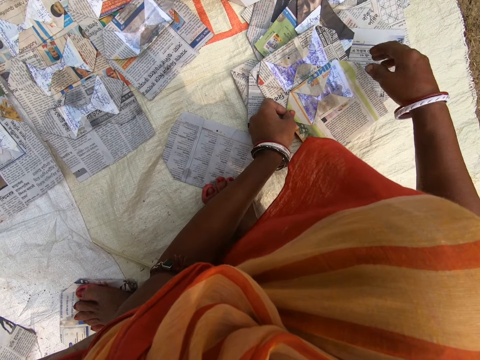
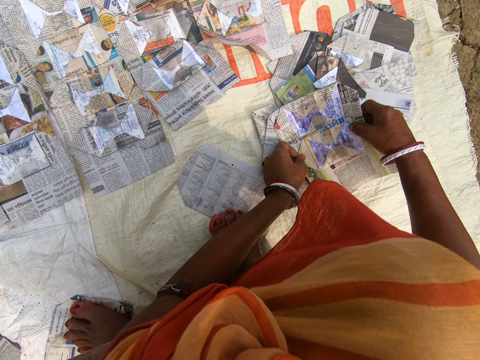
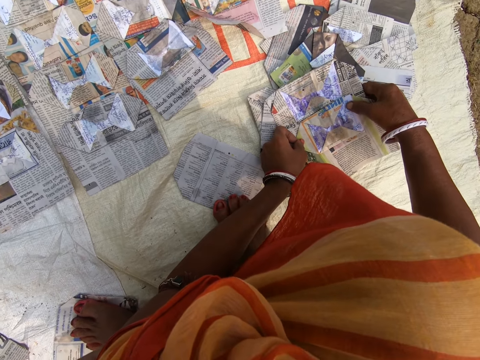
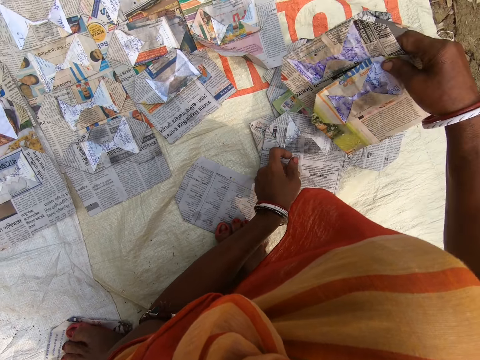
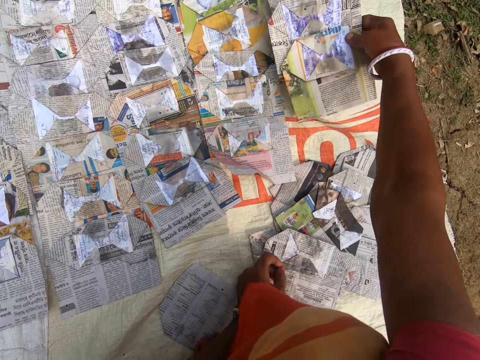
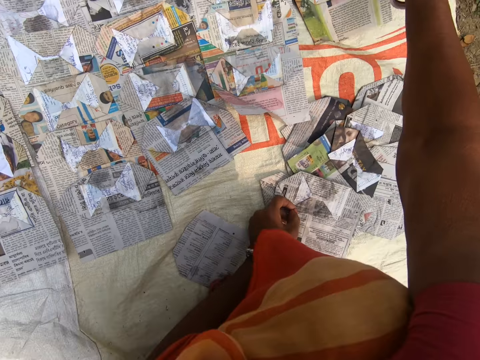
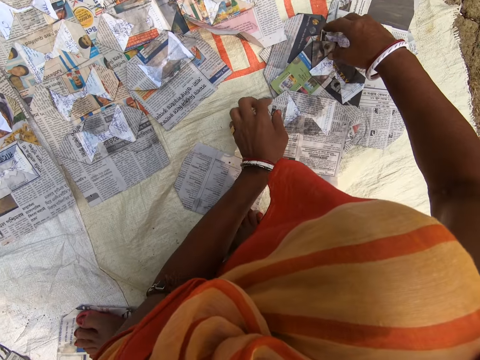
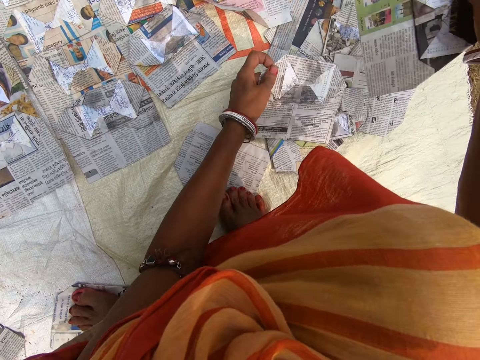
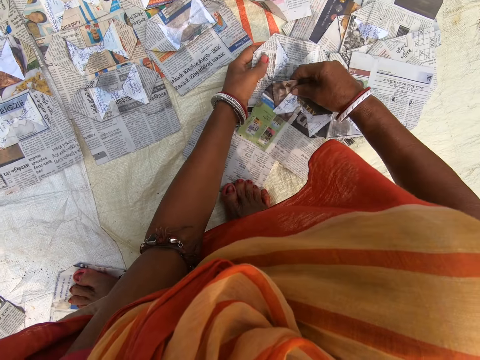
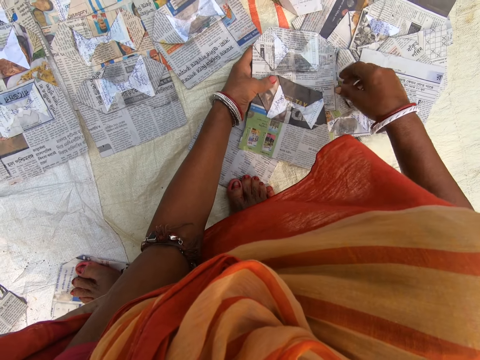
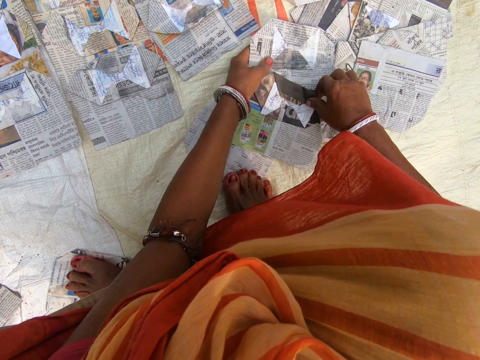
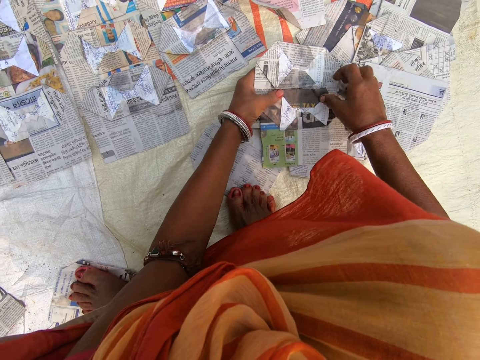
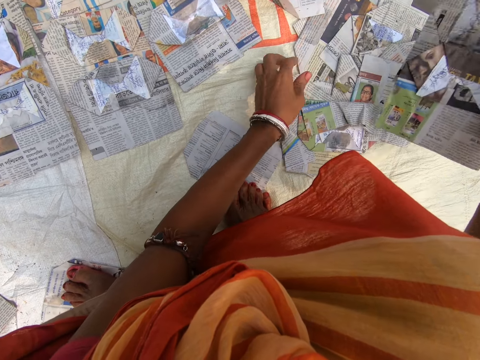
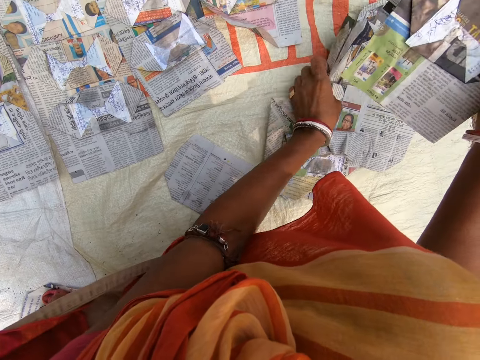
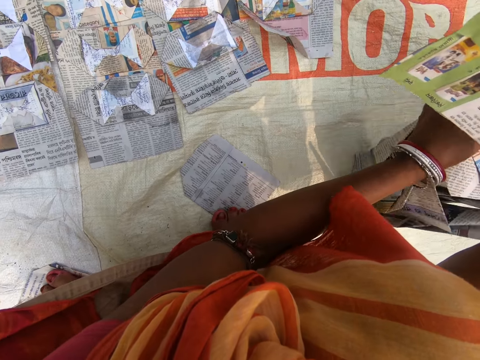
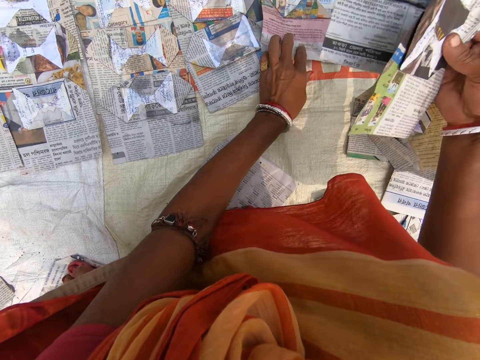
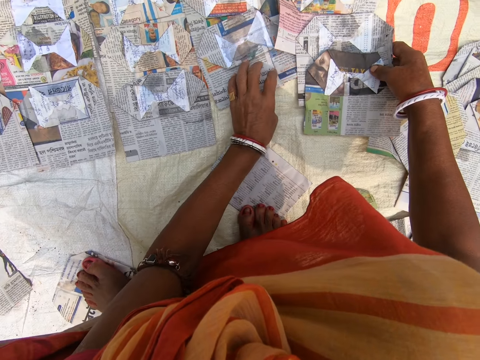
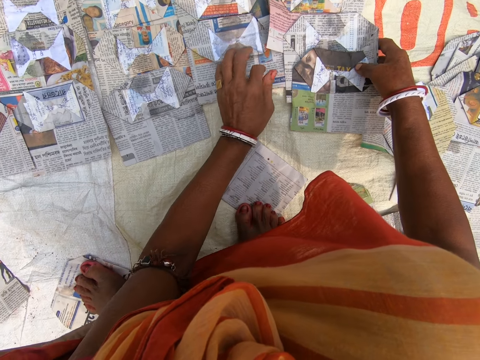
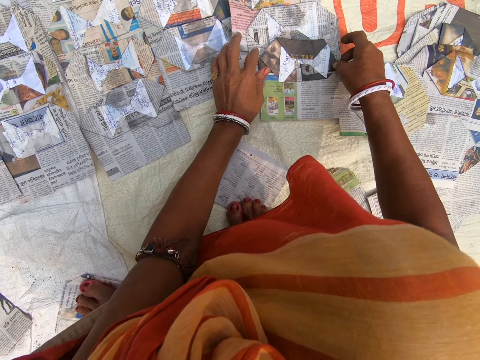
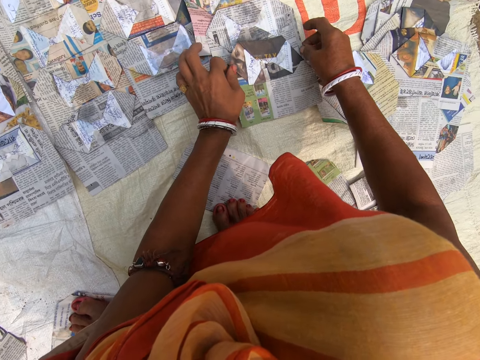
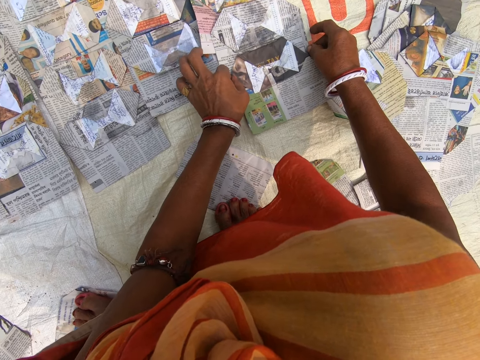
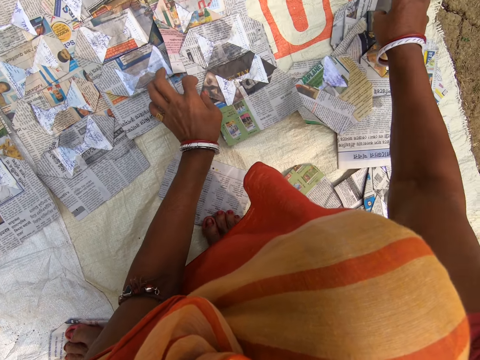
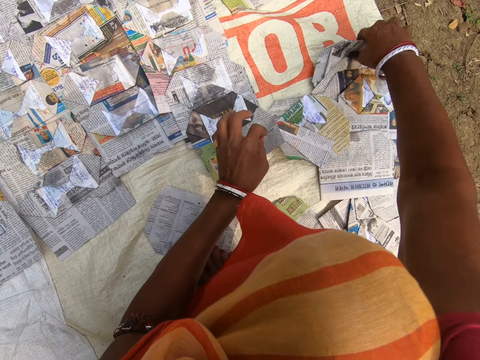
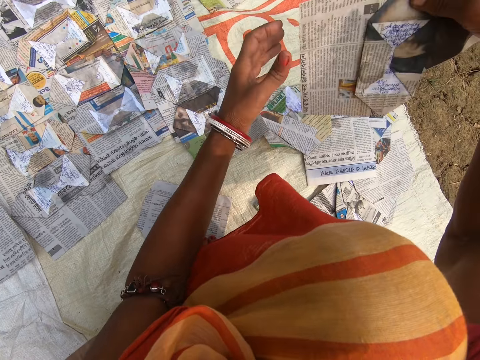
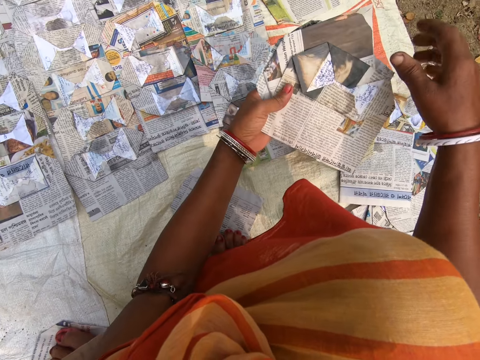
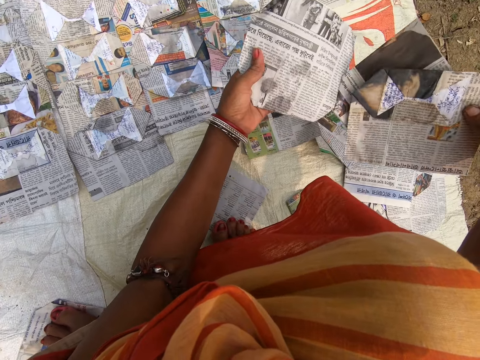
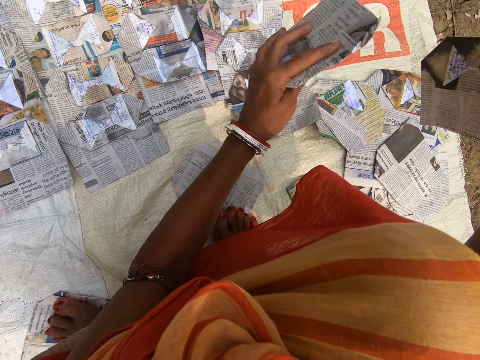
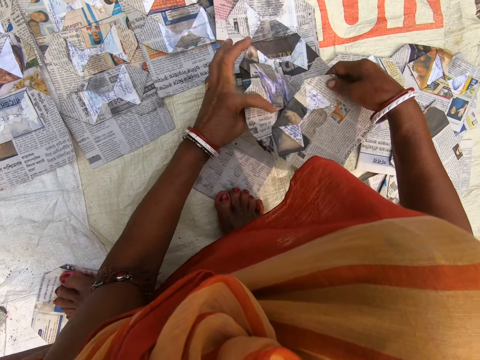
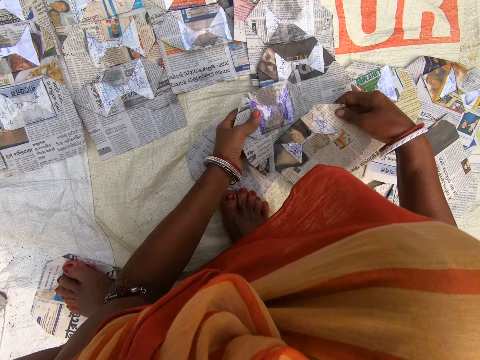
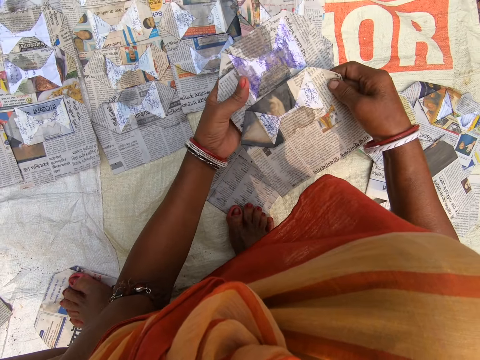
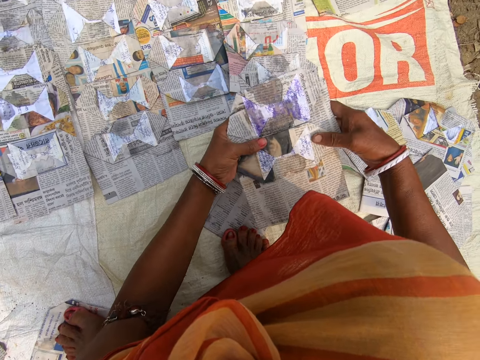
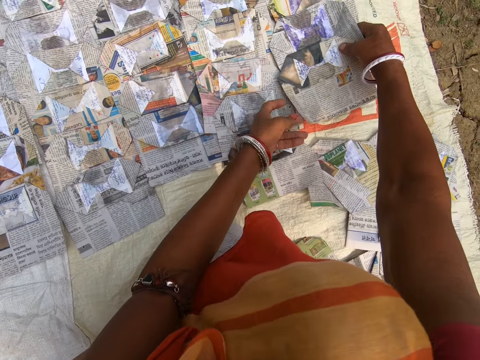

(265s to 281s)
The camera wearer picks up the magazine. They place the magazine on the sack. They pick up the magazine. They look at the magazine. They push the magazine. They look at the magazine. They place the magazine on the sack. They push the magazine. They pick up the magazine. They look at the magazine. They drop the magazine. They look at the magazine.

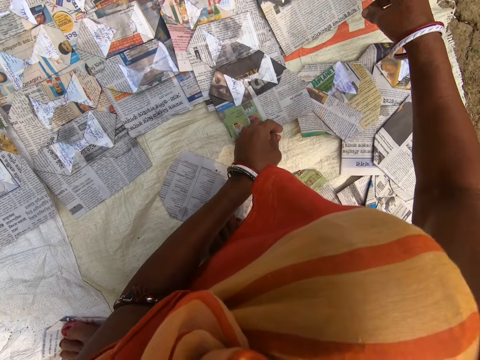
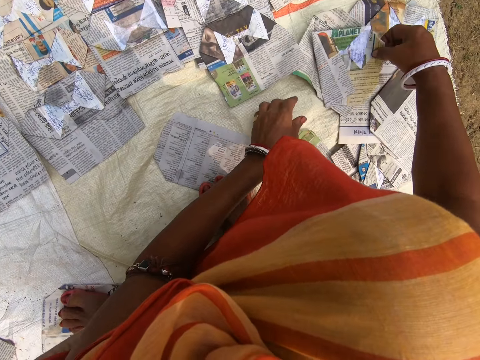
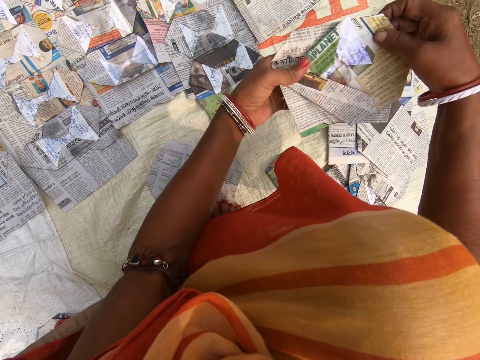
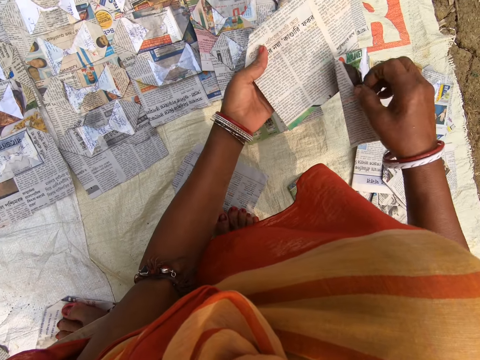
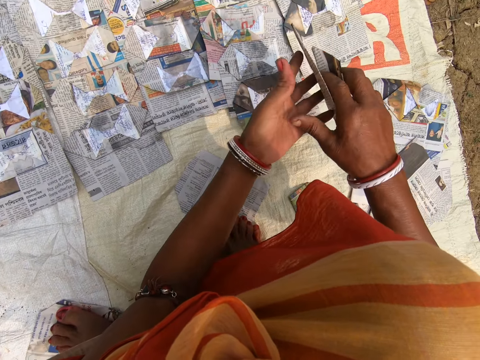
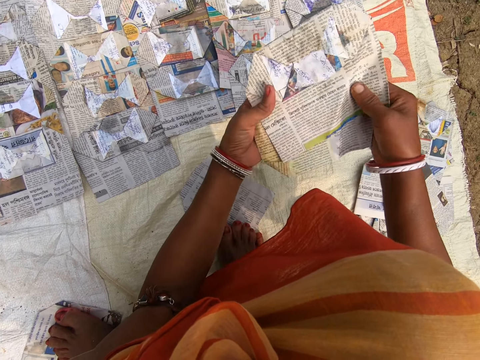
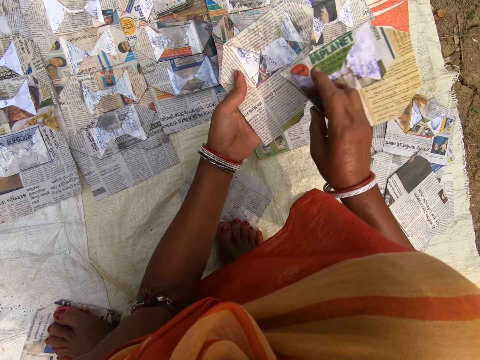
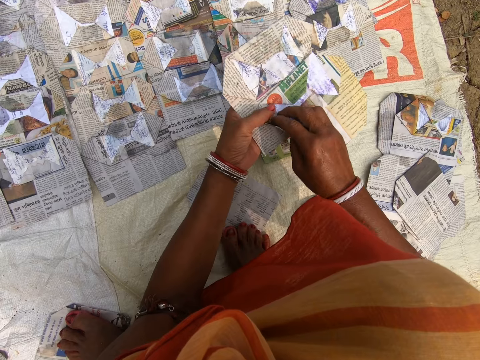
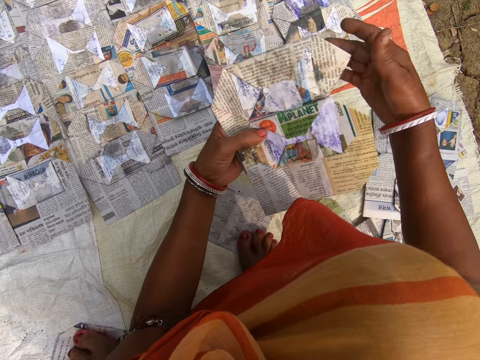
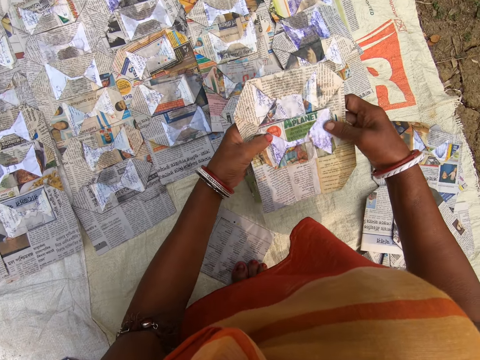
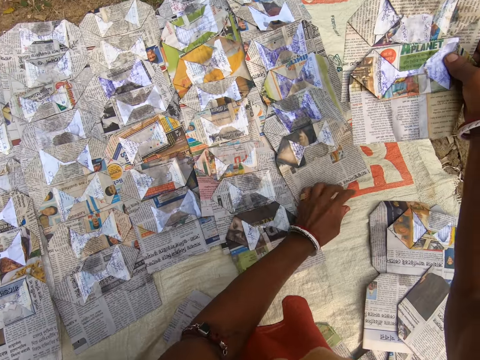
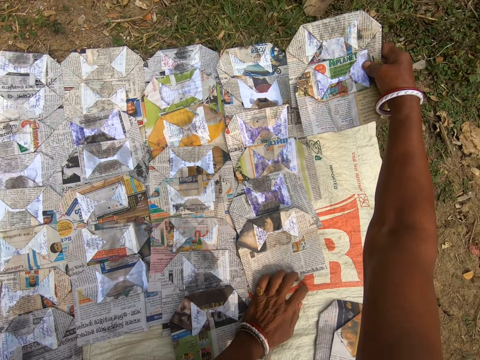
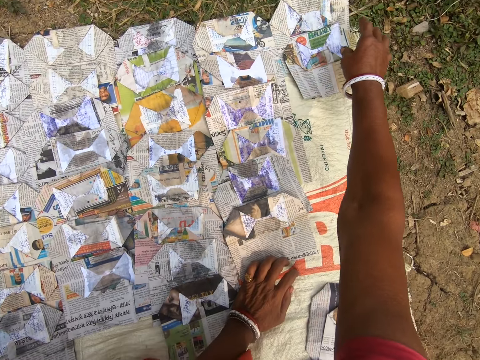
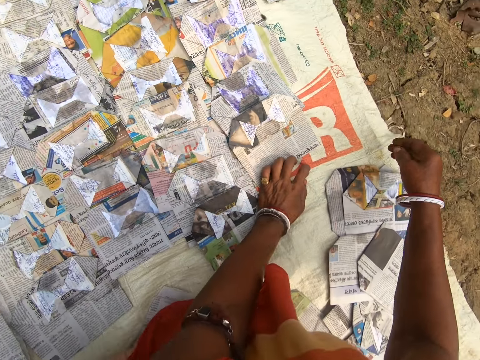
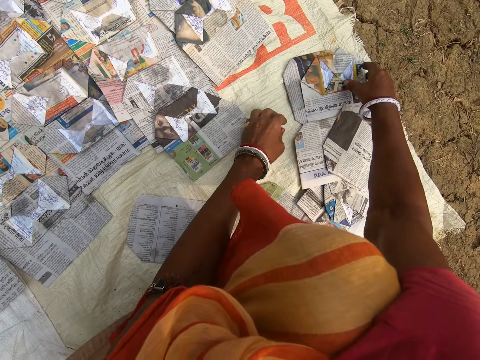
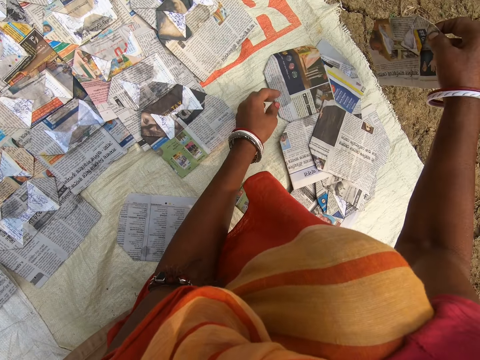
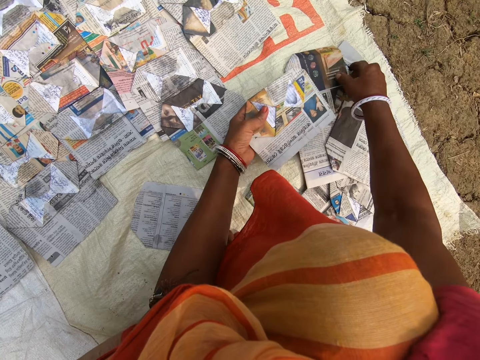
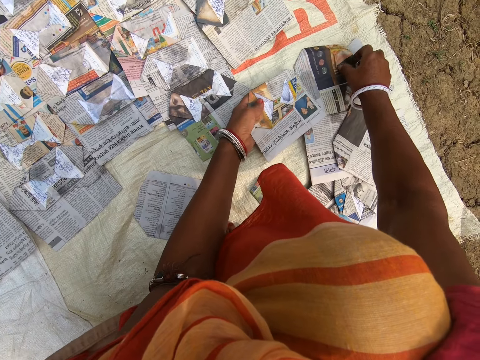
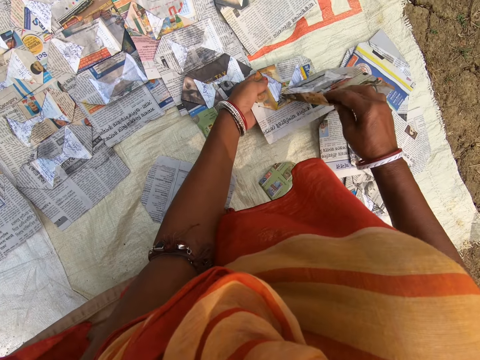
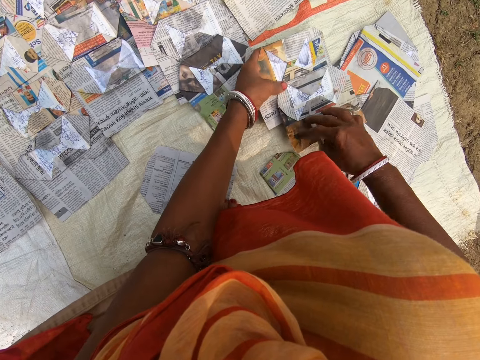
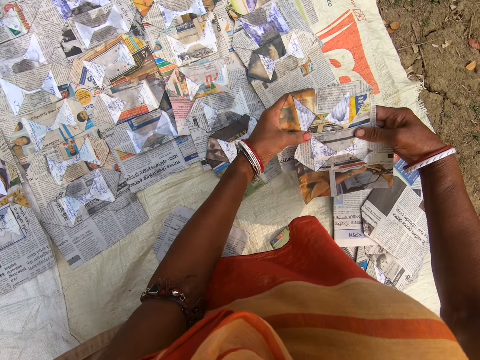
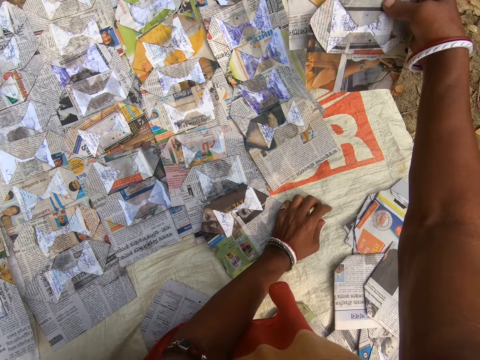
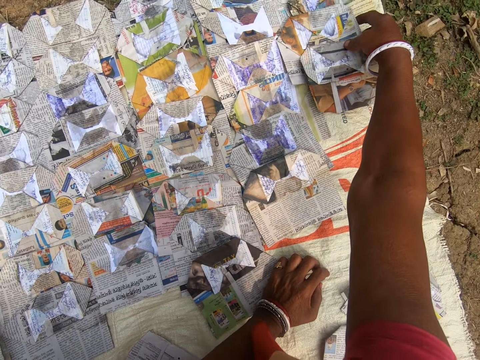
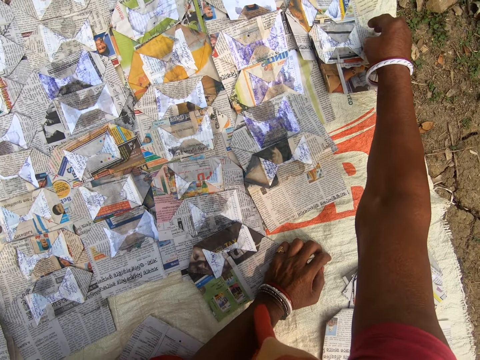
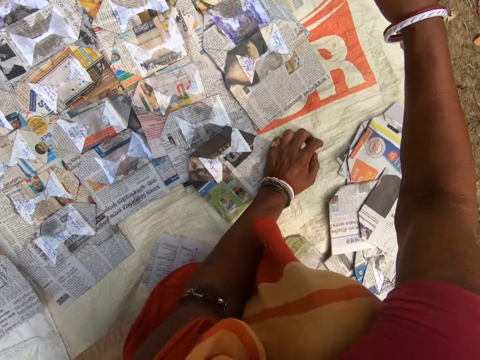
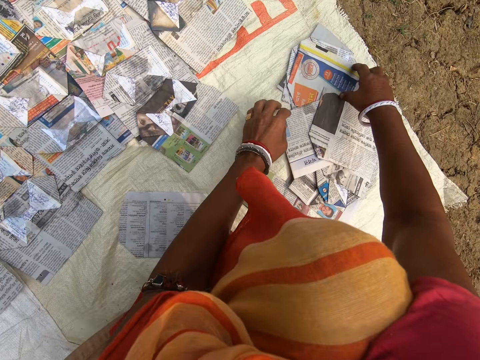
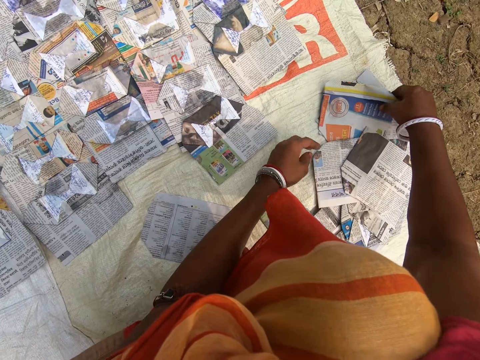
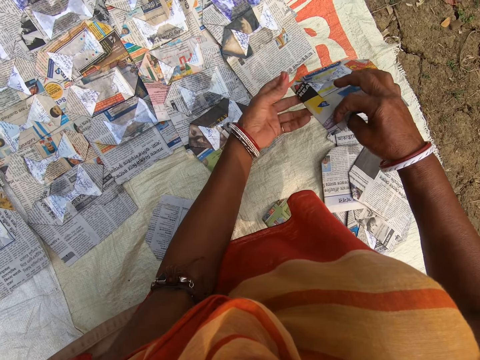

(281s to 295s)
The camera wearer places the magazine on the sack. They pick up the magazine. They look at the magazine. They arrange the newspapers. They place the magazine on the sack. They look at the magazine. They pick up the newspapers. They look at the magazine. They arrange the newspapers. They place the magazine on the sack. They look at the magazine. They pick up the newspapers. They look at the magazine.
